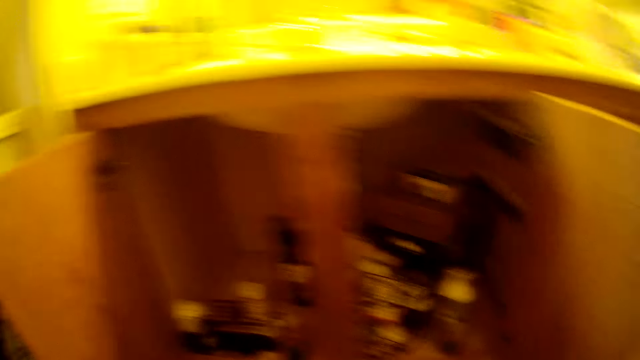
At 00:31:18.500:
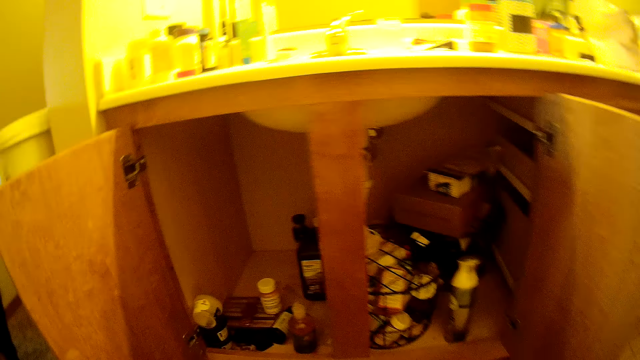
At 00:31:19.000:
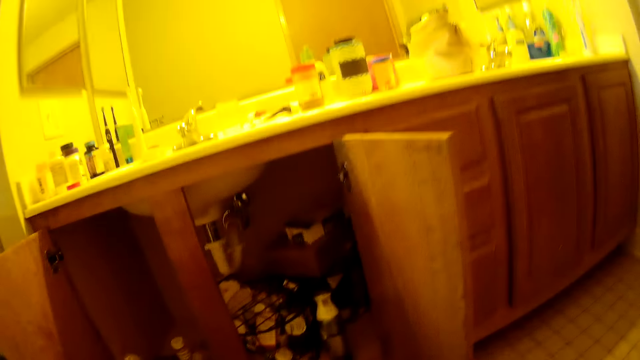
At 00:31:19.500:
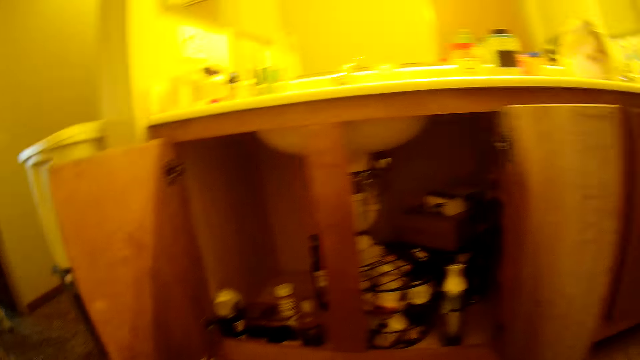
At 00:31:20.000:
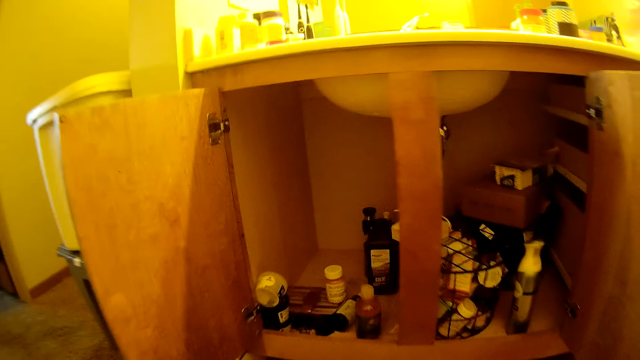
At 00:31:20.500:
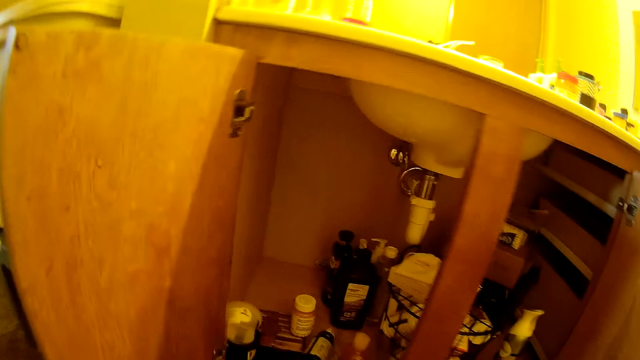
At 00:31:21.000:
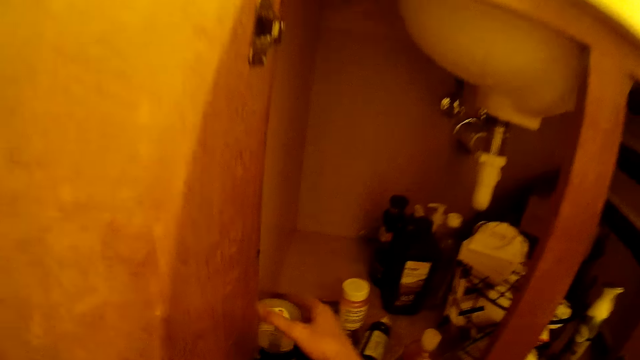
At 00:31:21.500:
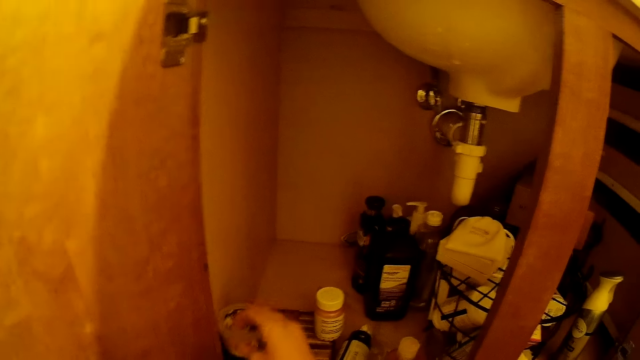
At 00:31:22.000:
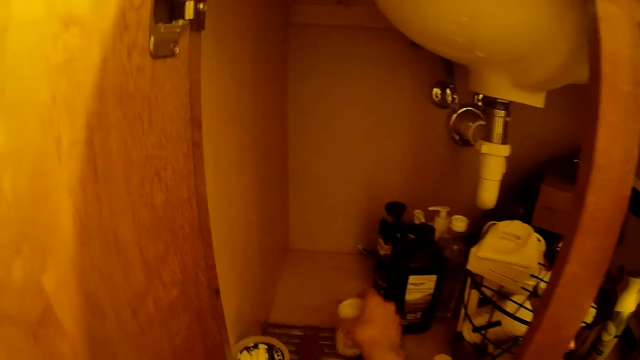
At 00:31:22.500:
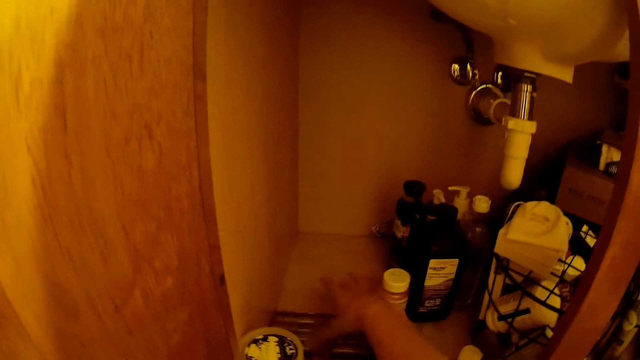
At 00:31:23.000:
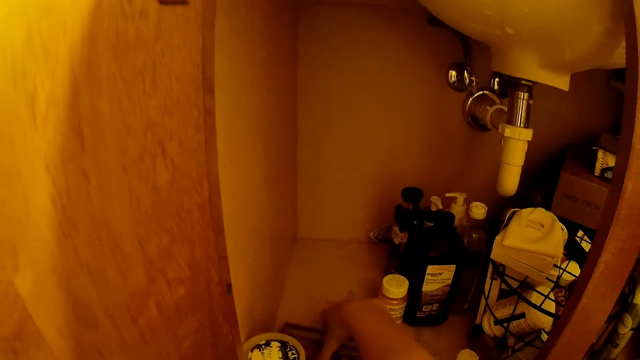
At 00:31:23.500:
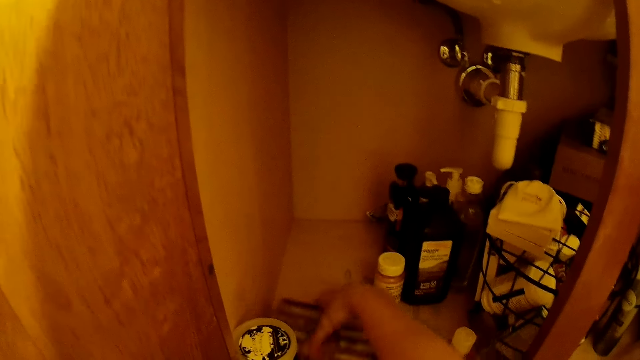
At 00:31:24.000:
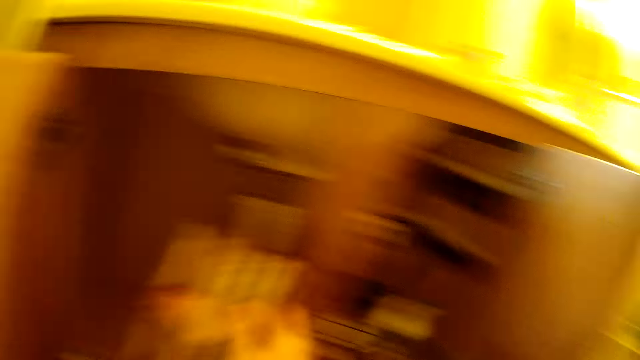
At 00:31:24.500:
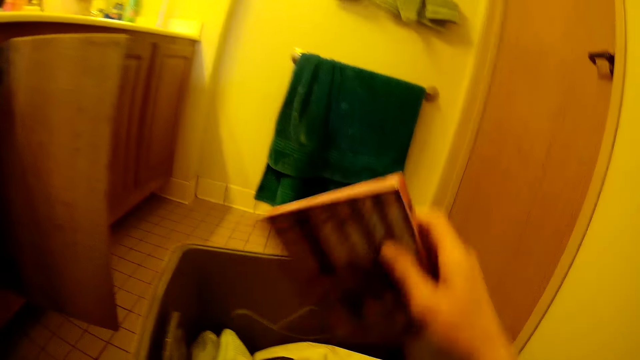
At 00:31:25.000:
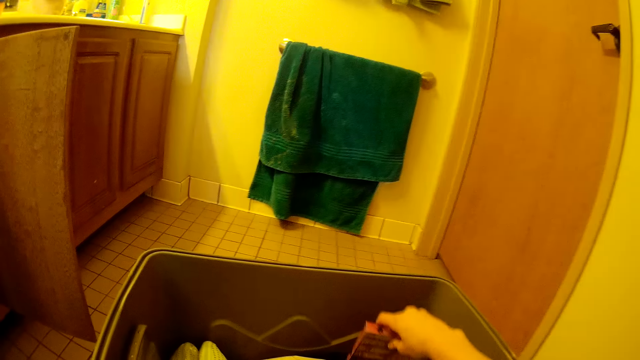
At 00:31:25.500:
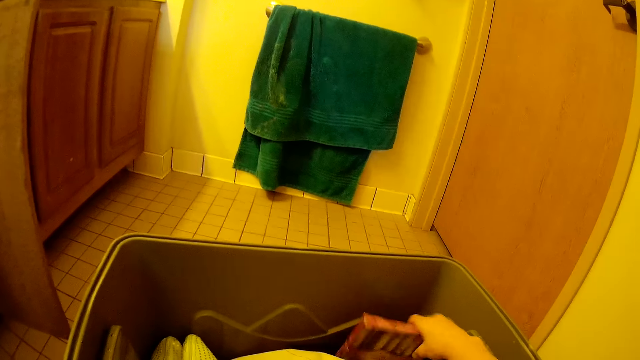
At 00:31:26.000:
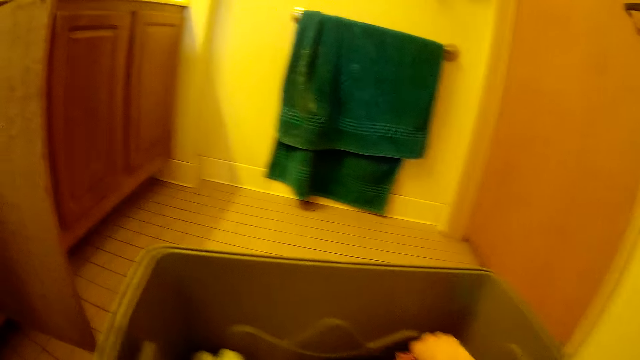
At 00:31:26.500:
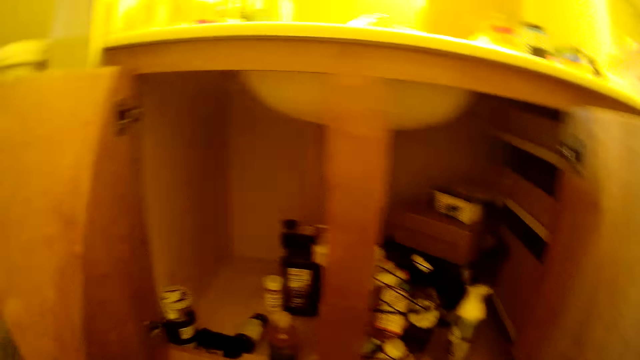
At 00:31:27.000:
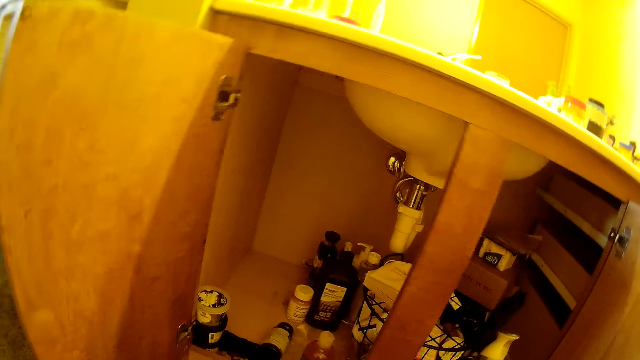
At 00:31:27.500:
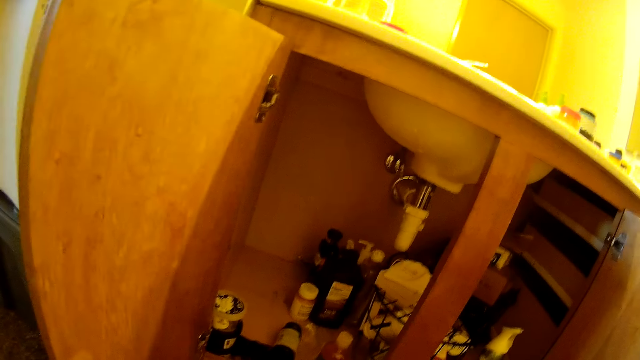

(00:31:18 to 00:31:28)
The camera wearer looks into the cabinet. They touch a tin. They move a bottle. They pick up a book from the cabinet. They put the book into the bucket.

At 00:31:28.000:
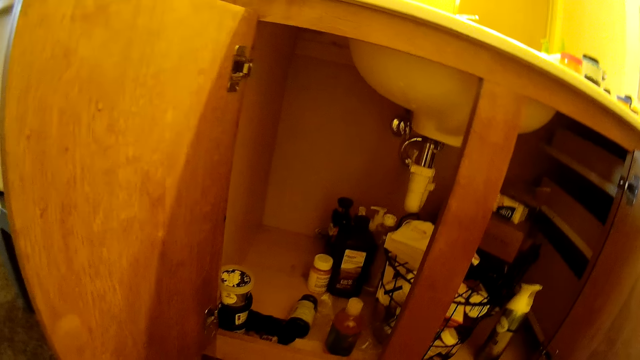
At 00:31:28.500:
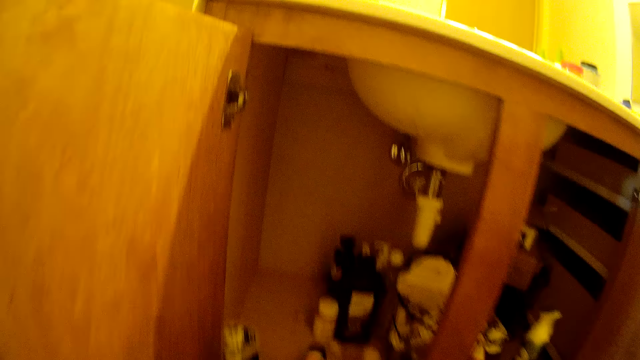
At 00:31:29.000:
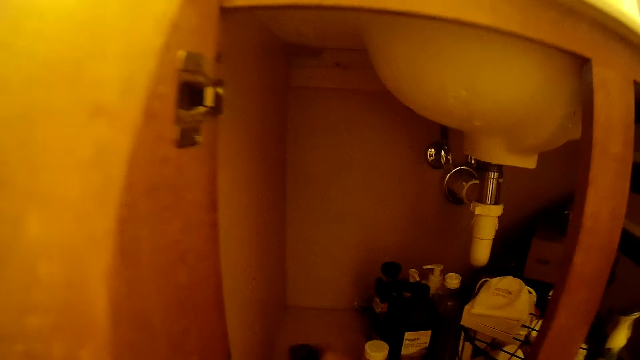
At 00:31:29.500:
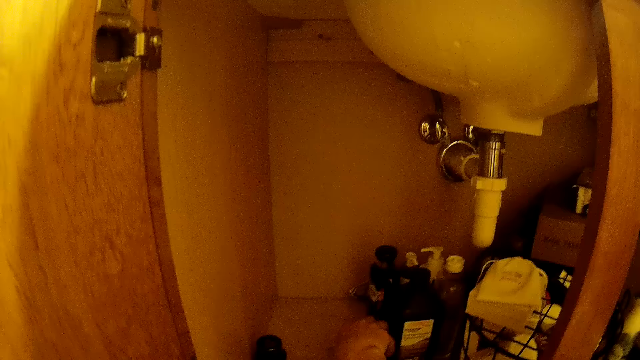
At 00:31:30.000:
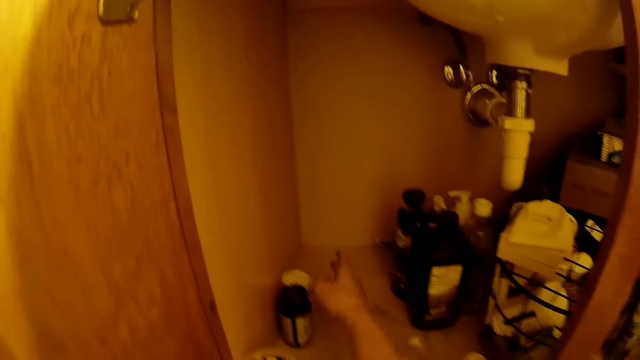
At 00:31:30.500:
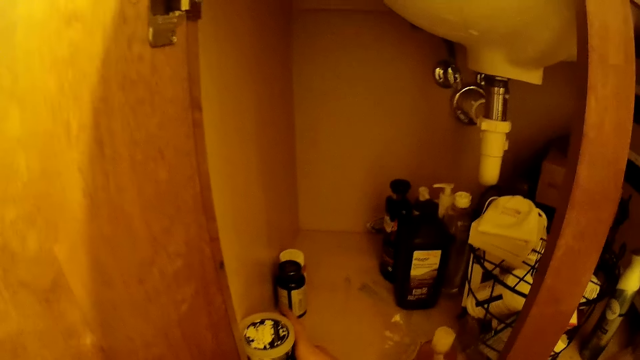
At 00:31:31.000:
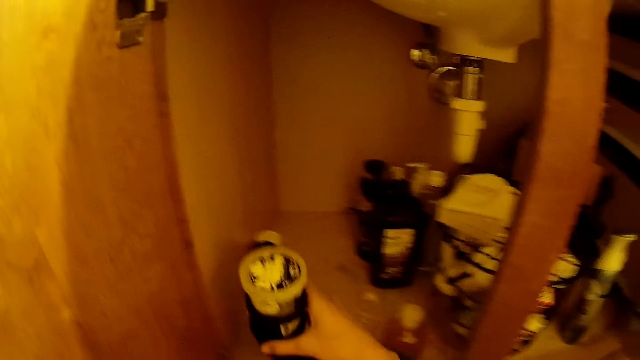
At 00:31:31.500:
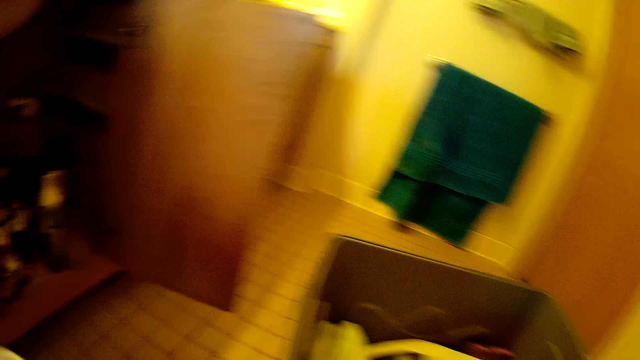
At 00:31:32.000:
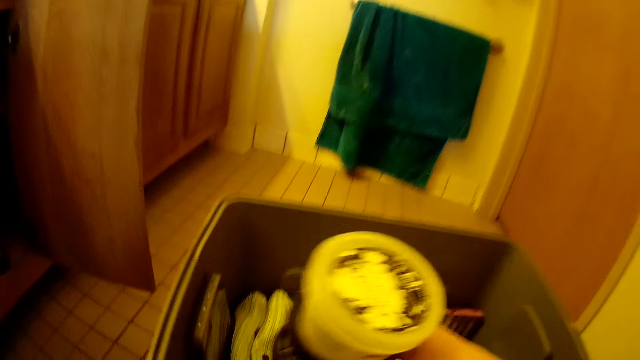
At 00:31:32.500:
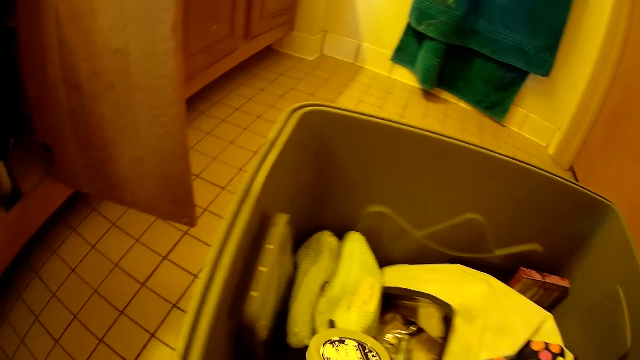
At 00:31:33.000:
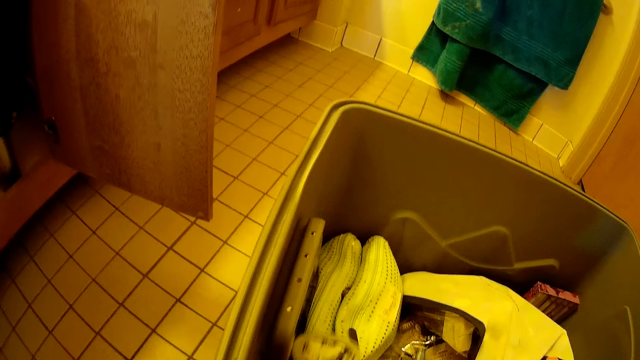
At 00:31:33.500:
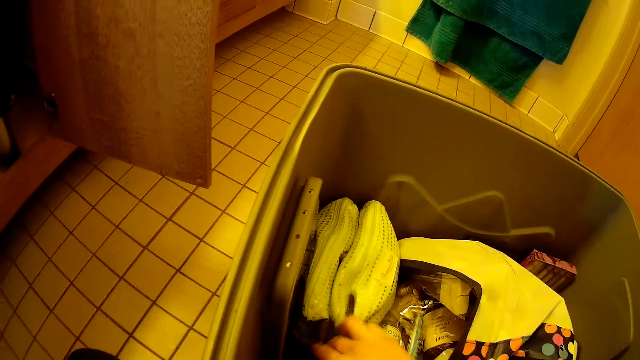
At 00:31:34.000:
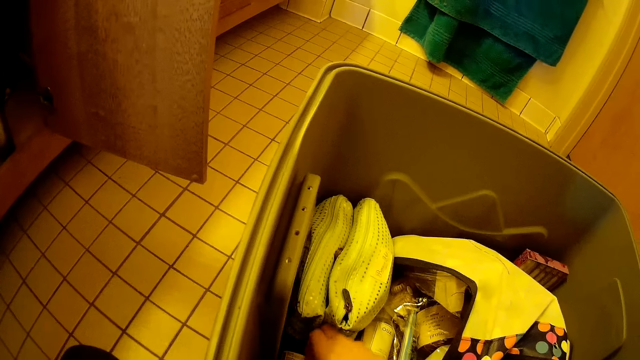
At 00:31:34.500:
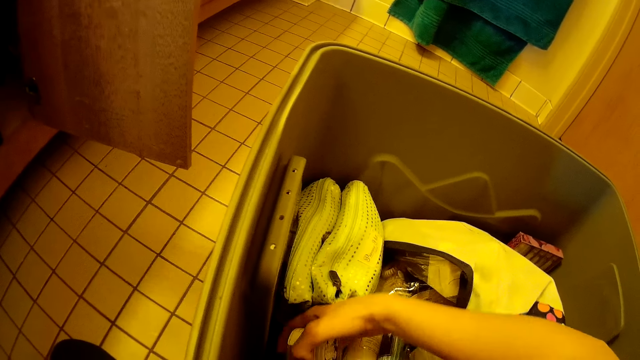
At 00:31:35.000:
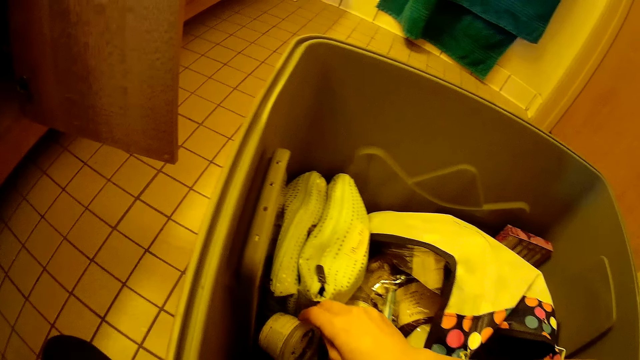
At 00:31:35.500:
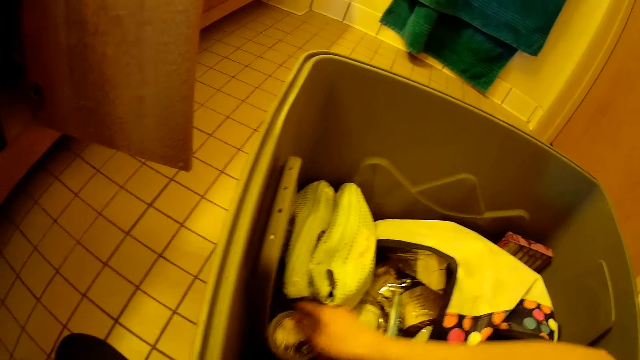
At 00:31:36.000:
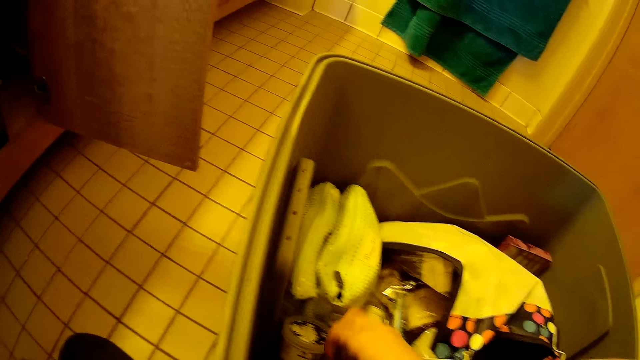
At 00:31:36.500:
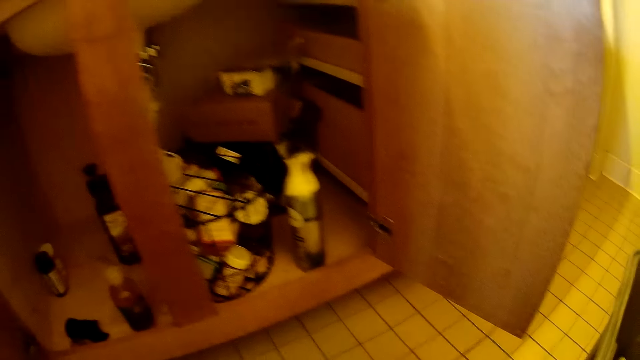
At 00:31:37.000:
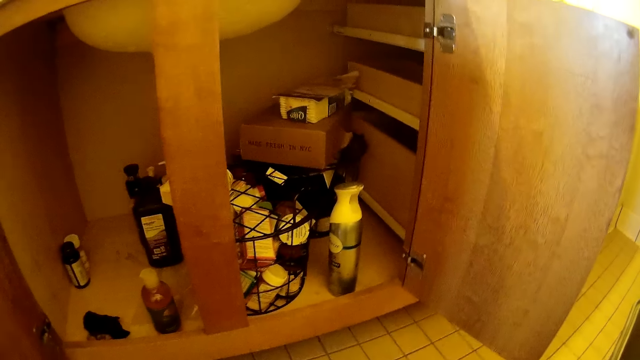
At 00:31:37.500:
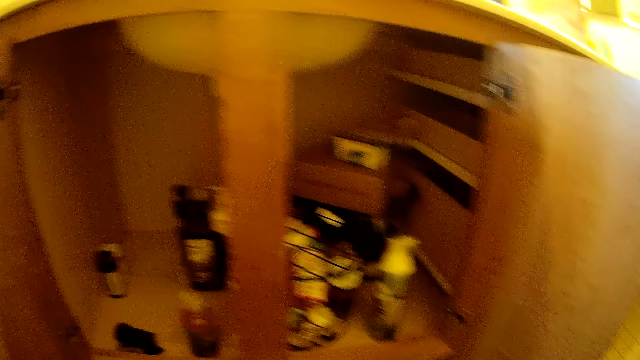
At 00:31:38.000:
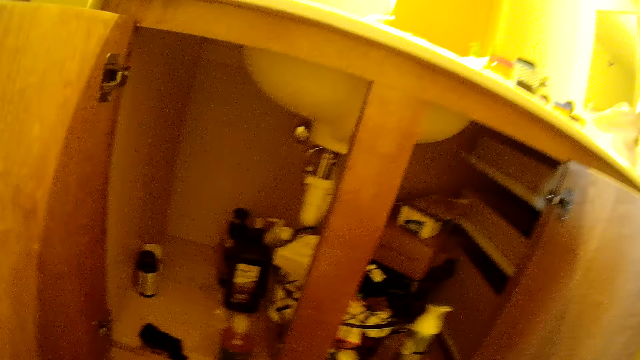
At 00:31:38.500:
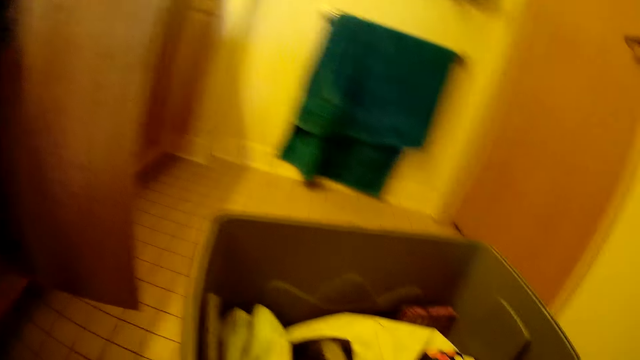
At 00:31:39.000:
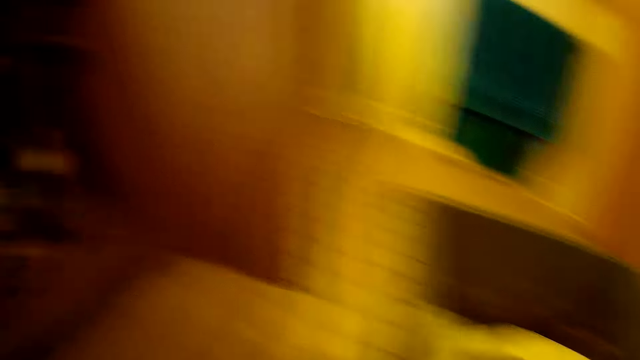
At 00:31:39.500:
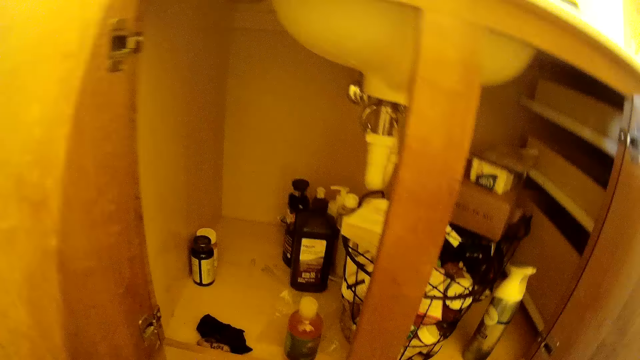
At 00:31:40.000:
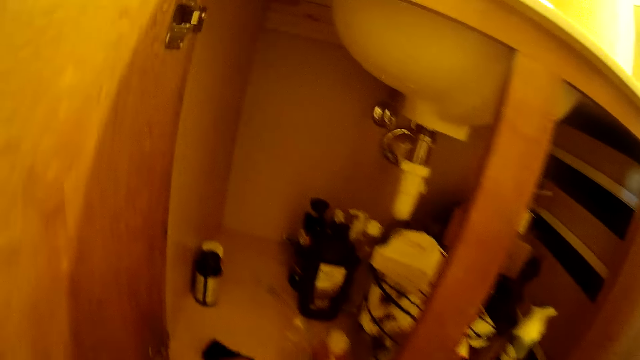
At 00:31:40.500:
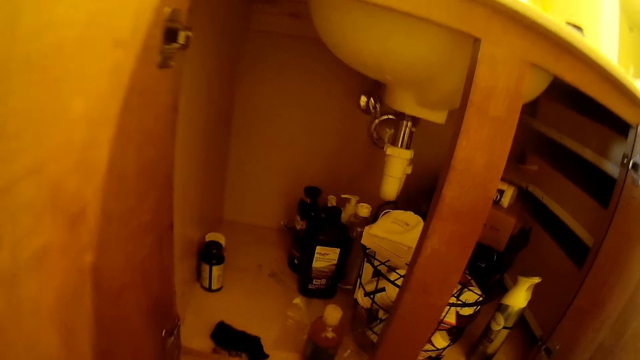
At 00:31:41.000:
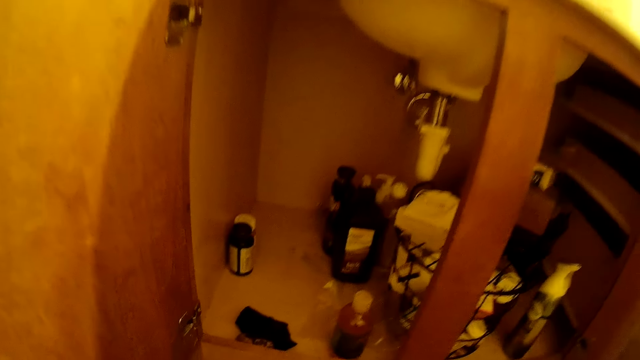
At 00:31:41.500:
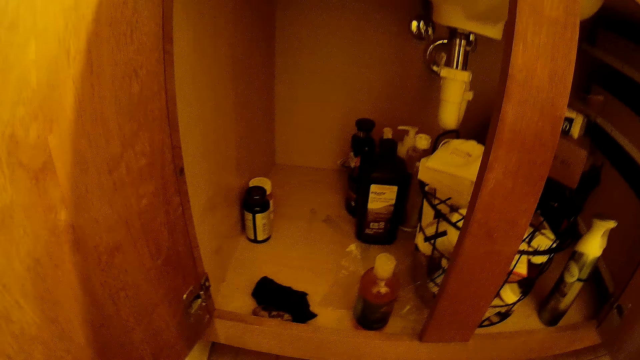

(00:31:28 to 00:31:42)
The camera wearer moves a bottle. They transfer a tin from the cabinet to the bucket. They move something in the storage bucket. They look around the cabinet. They look inside the cabinet.
